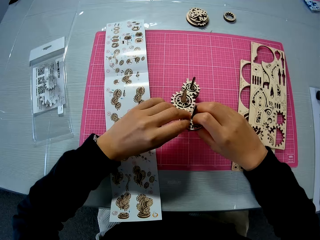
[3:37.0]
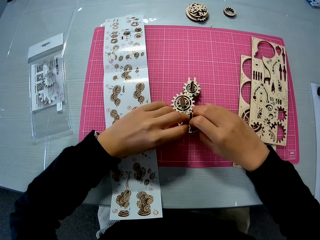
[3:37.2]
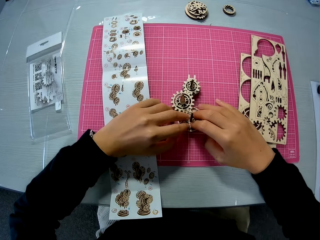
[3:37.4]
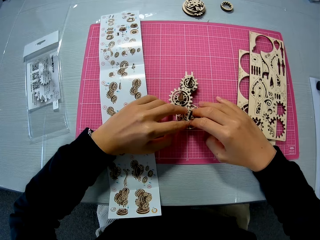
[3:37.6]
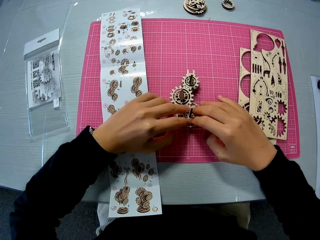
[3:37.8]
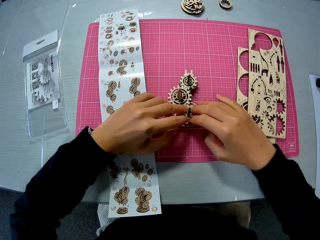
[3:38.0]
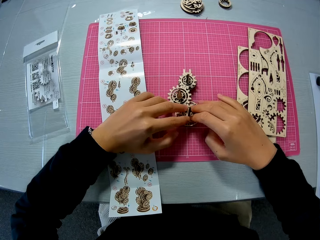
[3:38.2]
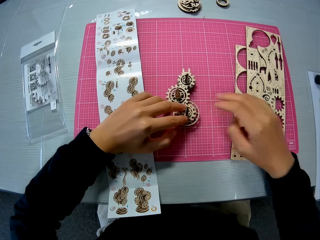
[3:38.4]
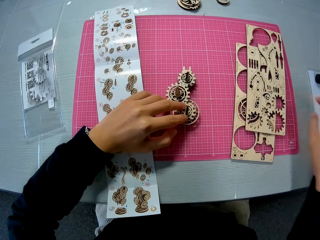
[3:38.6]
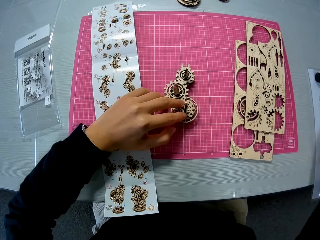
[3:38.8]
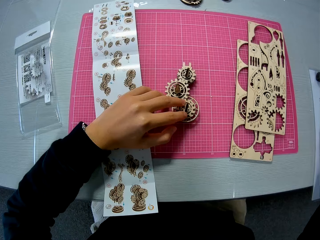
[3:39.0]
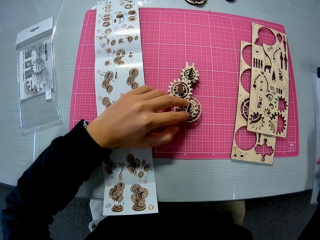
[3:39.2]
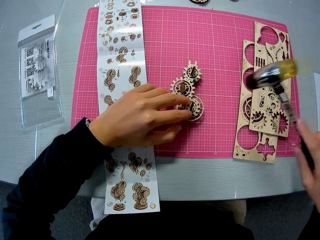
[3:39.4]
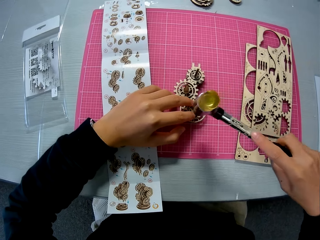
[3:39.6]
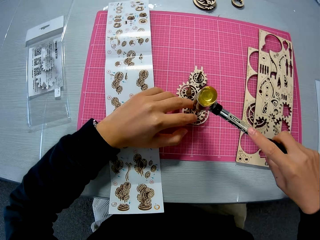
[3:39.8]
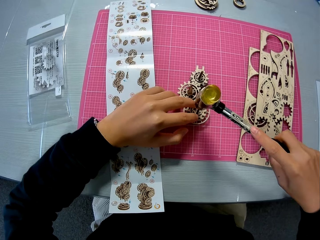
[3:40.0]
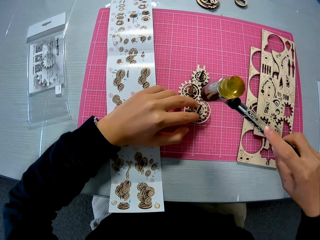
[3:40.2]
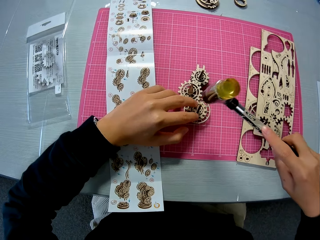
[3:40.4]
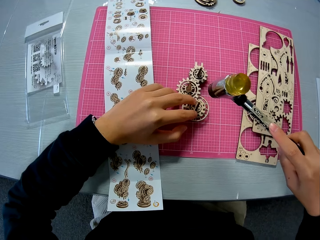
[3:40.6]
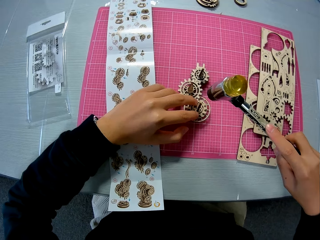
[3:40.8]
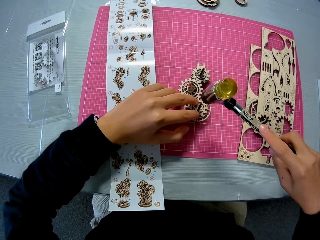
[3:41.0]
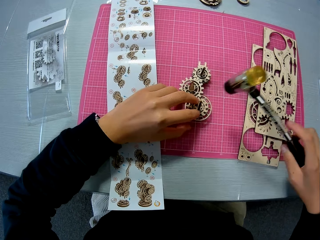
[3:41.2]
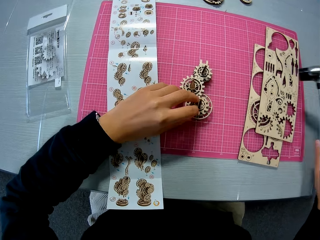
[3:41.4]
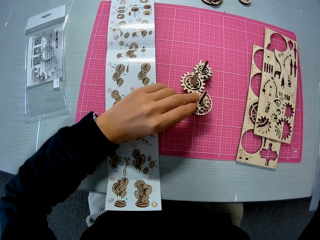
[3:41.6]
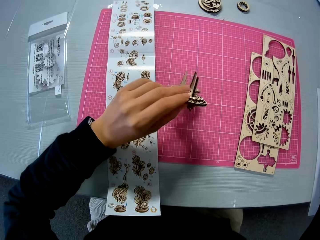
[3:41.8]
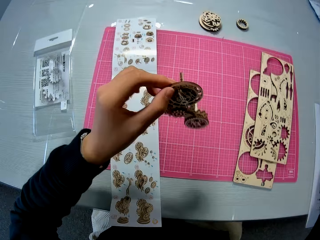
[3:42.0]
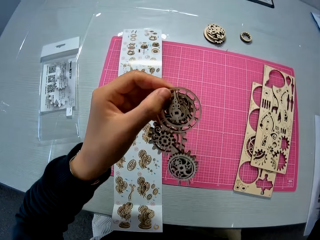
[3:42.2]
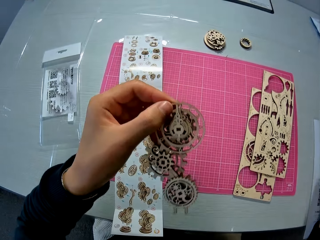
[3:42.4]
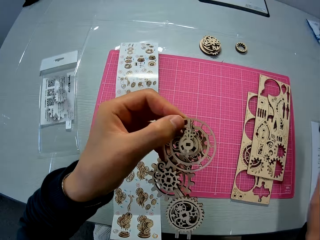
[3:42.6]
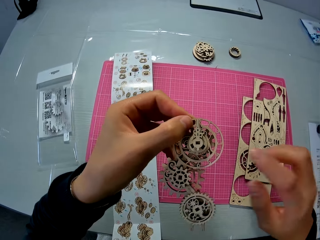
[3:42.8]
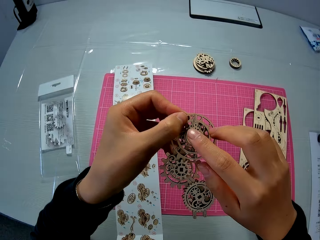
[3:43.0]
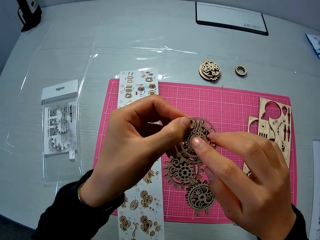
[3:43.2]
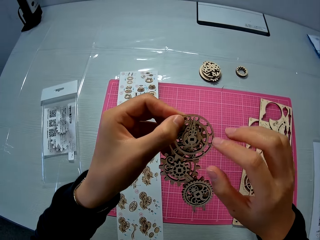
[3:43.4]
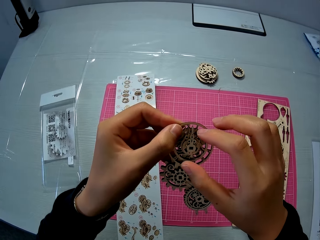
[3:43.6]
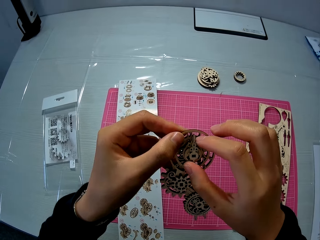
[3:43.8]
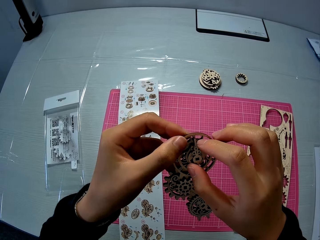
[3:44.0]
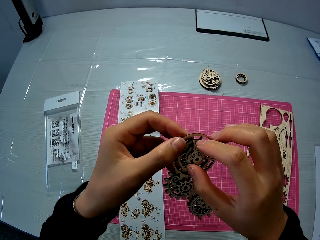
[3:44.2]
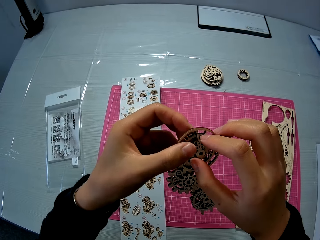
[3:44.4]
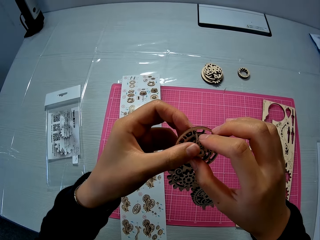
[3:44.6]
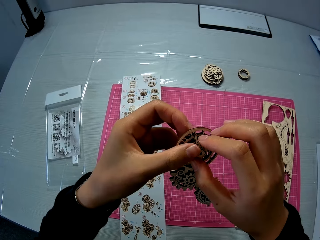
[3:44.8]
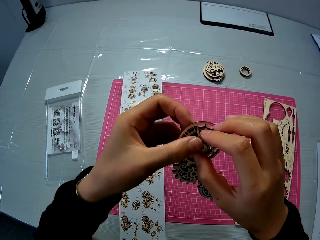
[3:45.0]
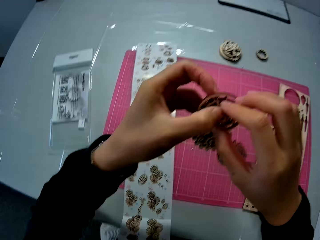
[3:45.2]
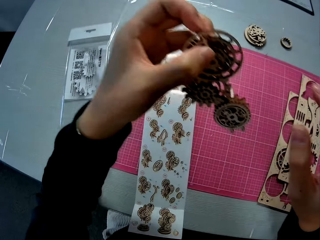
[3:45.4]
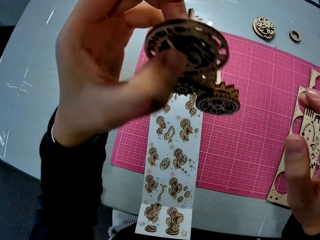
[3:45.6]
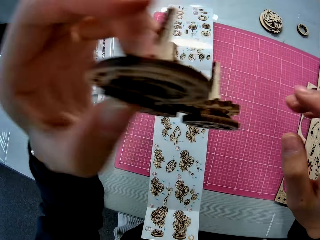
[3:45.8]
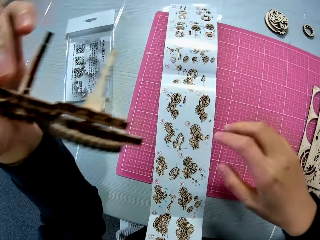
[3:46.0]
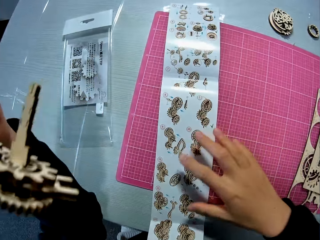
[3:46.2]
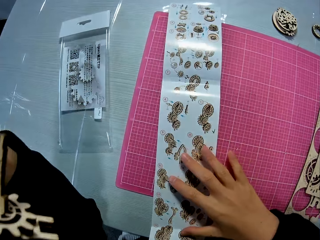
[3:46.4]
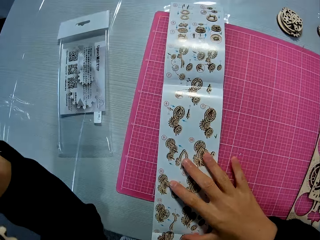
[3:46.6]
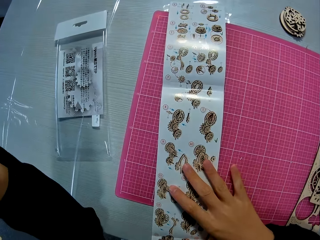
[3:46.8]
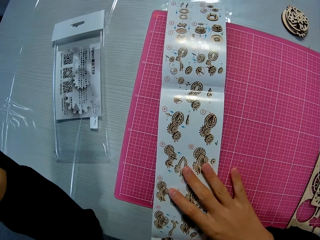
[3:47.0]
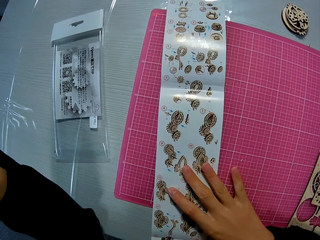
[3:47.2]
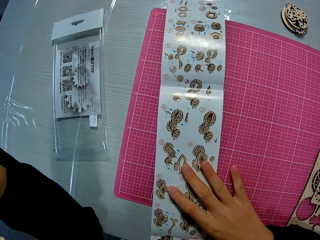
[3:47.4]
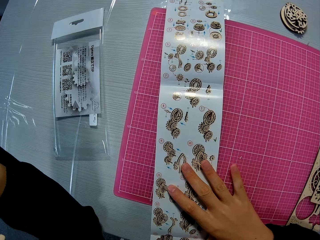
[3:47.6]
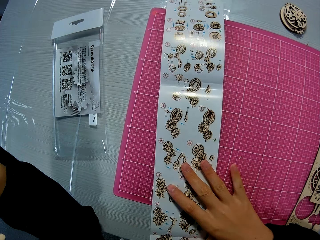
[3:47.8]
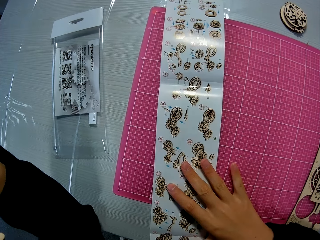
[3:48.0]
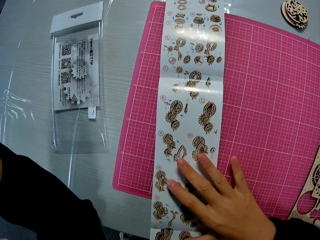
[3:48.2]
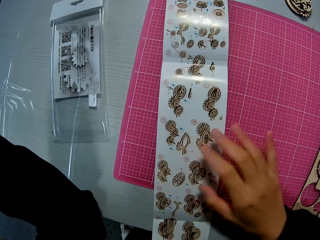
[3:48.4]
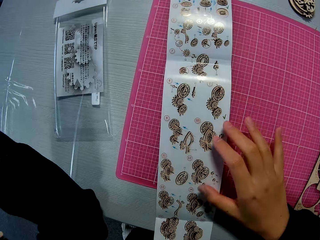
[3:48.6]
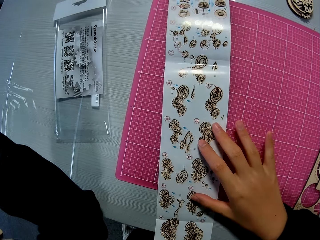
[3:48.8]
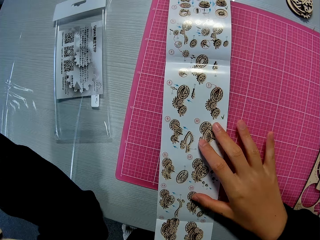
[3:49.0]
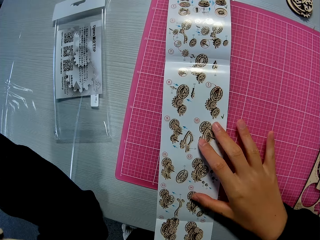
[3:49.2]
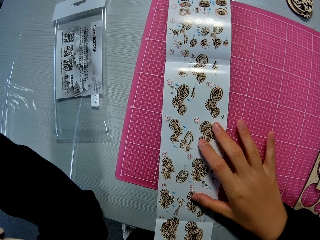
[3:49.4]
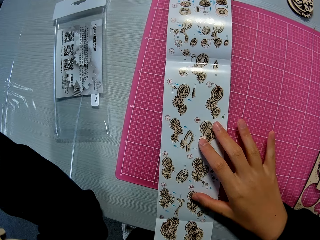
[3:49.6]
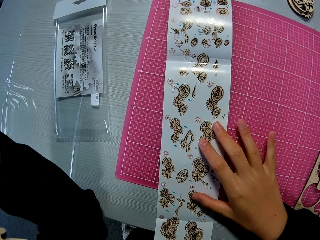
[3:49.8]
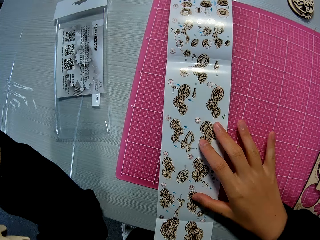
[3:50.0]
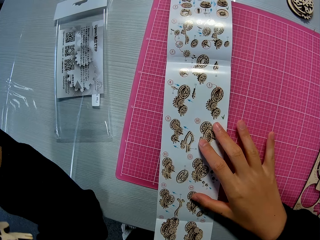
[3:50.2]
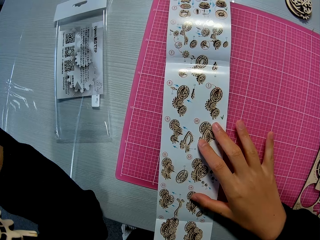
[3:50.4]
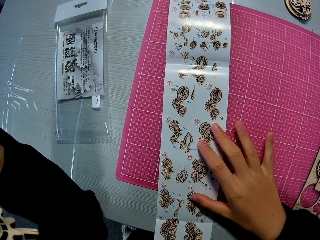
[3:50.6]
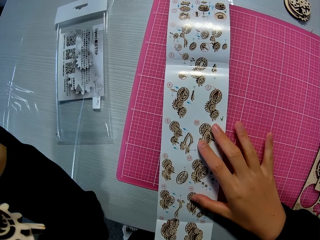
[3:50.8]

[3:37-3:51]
The camera wearer drops the wooden mechanical model on the table mat. He picks up a soft tip hammer from the table. He hits the wooden mechanical model on the table mat with the hammer. He drops the hammer on the table and lifts up the wooden mechanical model from the table mat. He checks the wooden mechanical model in his hands. He touches a model piece. He lifts the model pieces. He studies the design sheet or laser cut wood craft kit manual on the table mat. He places his hand on the laser cut wood craft kit manual.

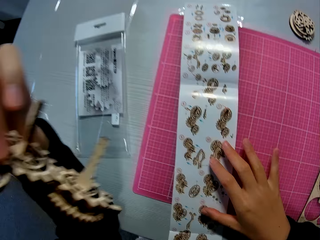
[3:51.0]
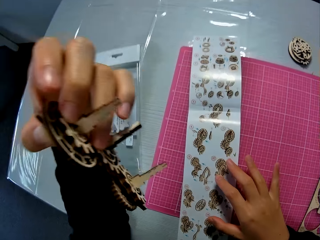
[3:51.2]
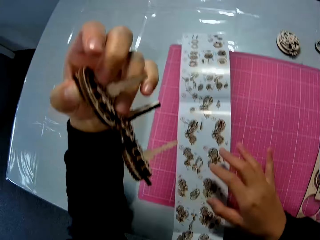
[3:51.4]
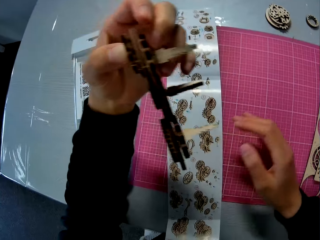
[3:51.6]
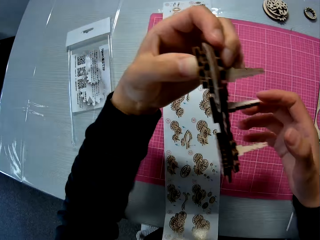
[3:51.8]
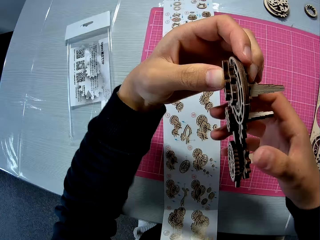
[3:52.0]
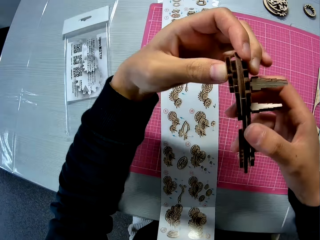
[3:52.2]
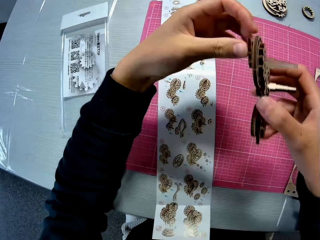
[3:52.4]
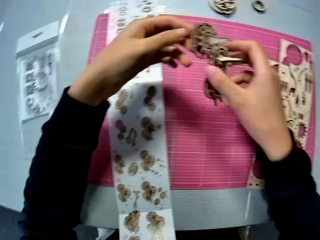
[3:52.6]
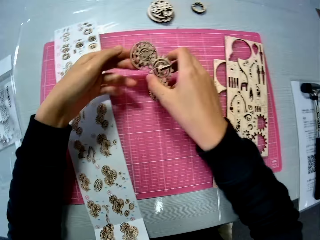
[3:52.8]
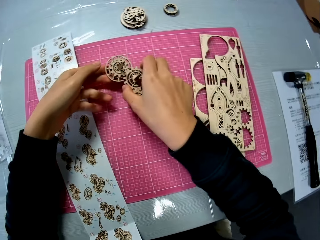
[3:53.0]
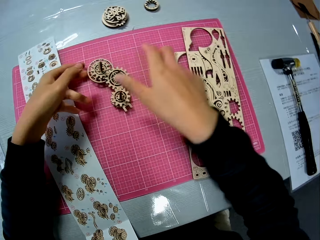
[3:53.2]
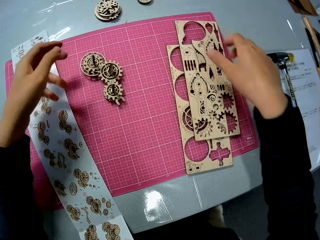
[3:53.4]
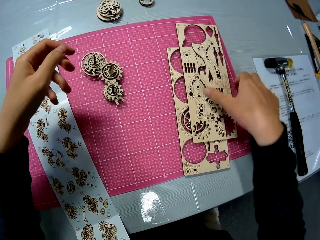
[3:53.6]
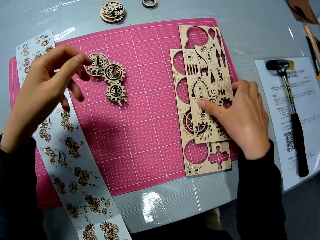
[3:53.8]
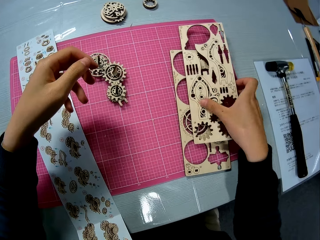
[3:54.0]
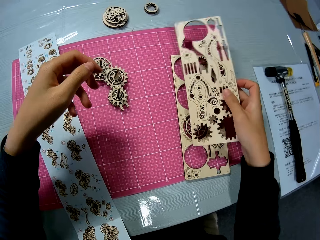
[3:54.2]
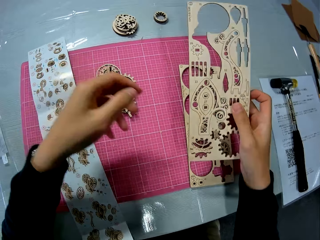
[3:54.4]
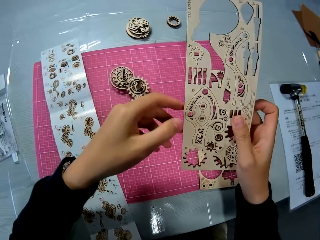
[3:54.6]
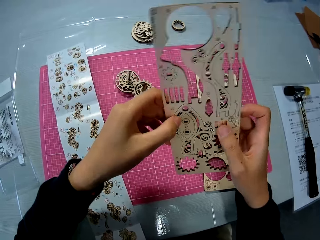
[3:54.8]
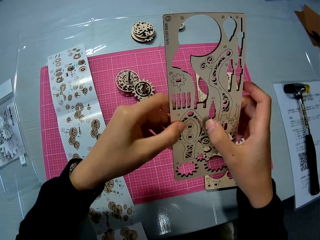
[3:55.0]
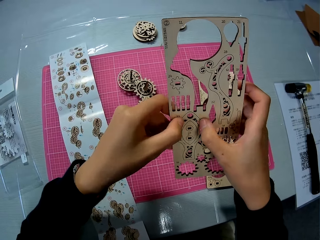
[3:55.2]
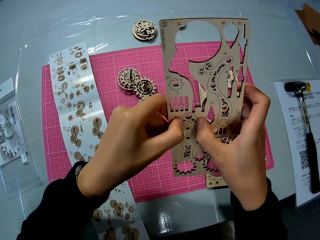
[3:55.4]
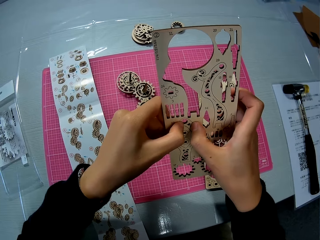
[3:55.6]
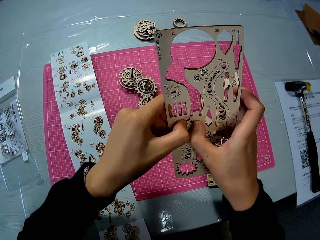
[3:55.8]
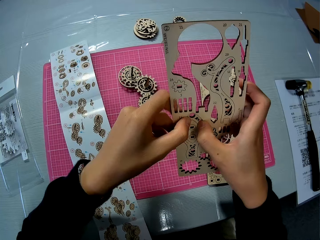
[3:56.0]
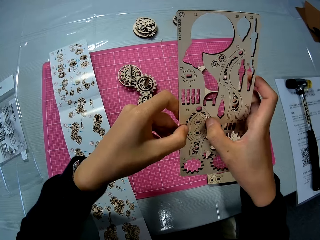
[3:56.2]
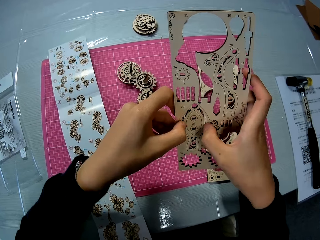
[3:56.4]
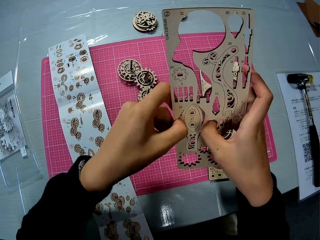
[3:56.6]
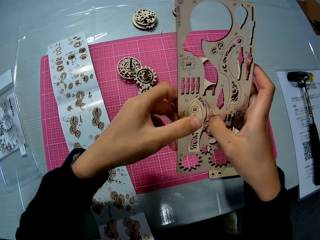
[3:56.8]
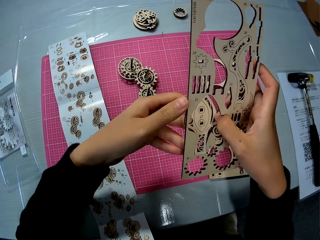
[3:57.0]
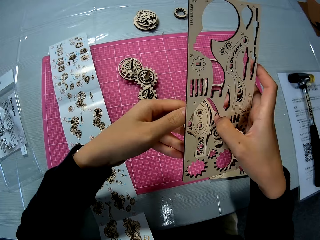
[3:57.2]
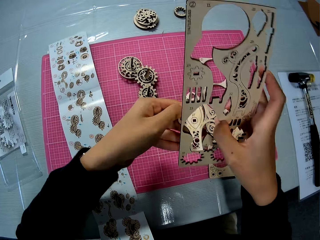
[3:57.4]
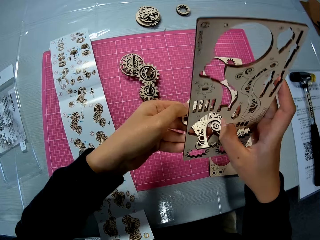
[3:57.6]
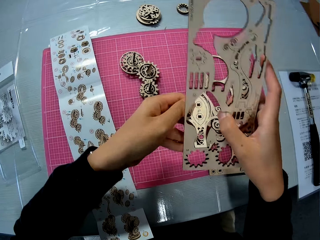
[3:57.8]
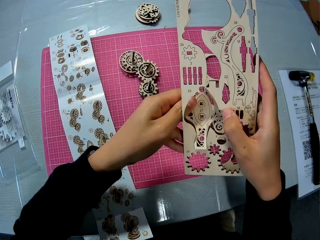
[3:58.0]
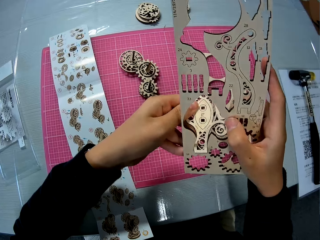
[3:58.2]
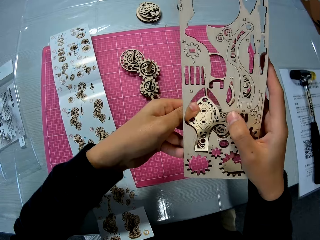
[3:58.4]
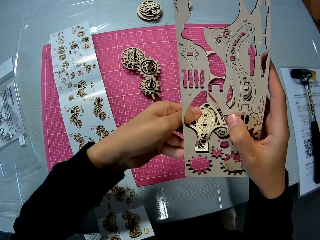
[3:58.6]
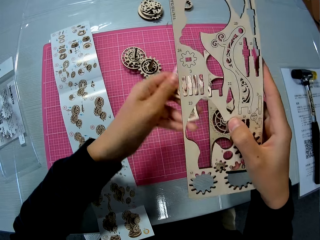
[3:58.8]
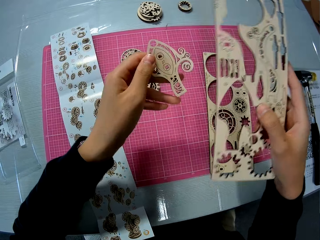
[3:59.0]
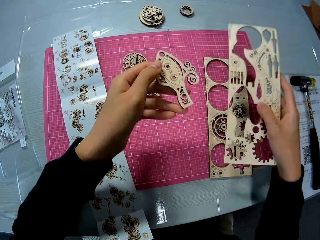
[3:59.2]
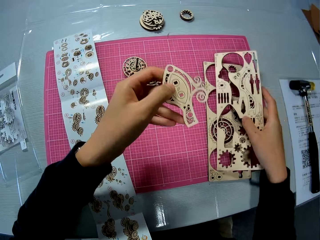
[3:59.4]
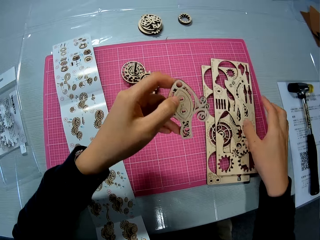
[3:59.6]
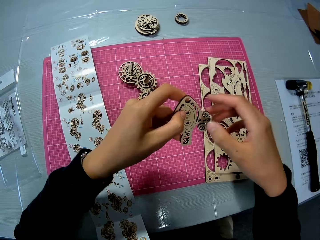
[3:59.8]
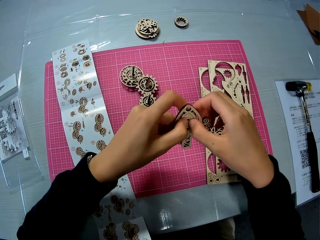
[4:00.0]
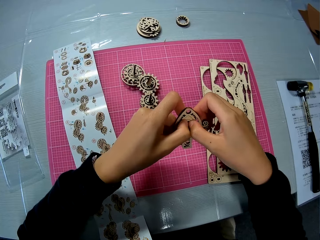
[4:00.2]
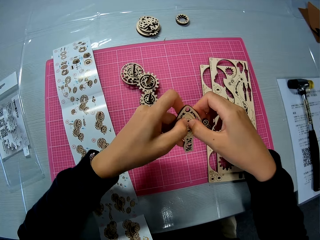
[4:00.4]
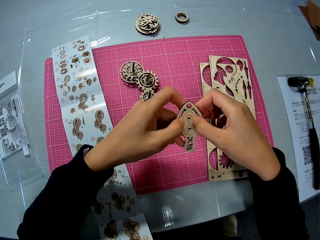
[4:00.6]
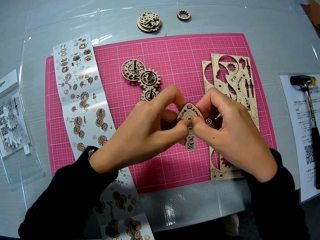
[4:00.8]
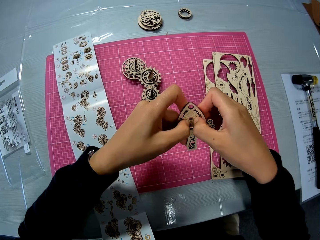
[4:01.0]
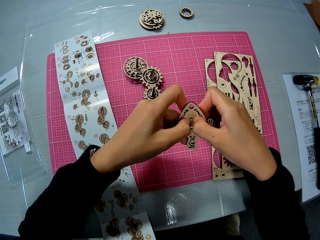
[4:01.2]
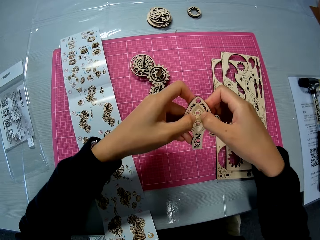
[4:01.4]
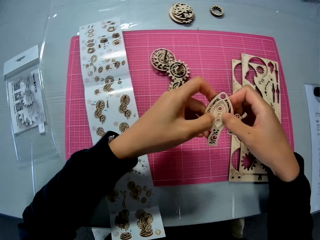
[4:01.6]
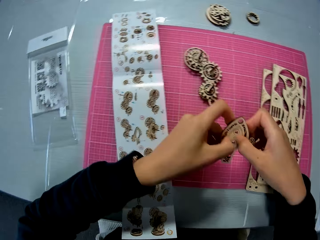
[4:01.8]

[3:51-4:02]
The camera wearer drops the wooden mechanical model on the table mat. He holds the model pieces. He picks up a laser cut wood craft kit or wooden sheet from the cutting mat. He removes a wooden piece from the wooden sheet. He drops the wooden sheet on the other wooden sheet. He removes a wooden piece from the wooden piece in his hands.
